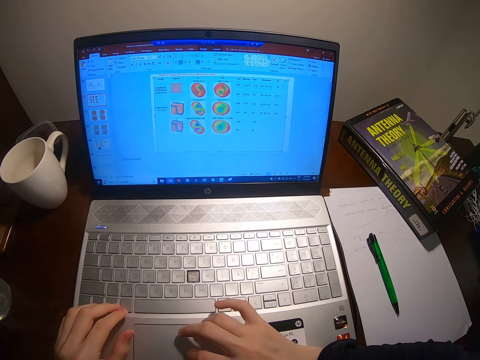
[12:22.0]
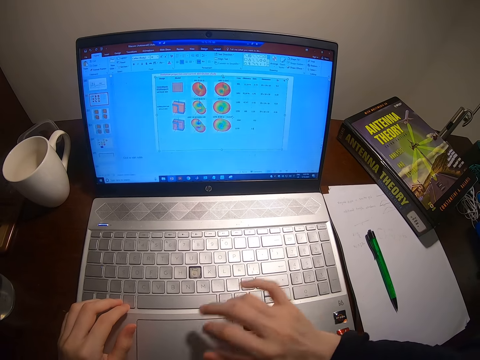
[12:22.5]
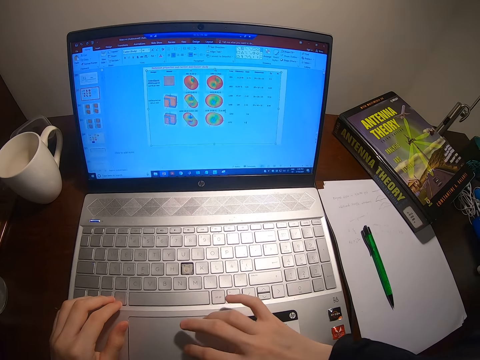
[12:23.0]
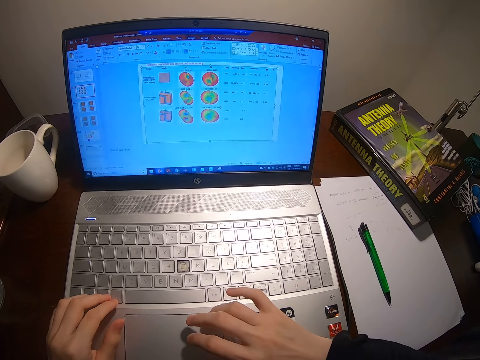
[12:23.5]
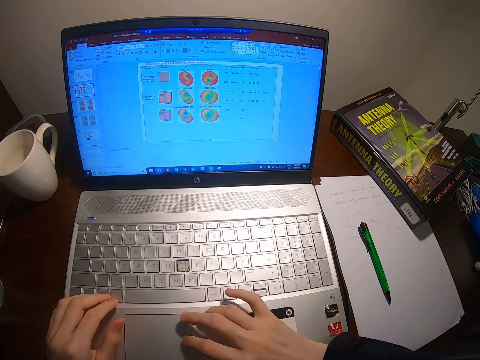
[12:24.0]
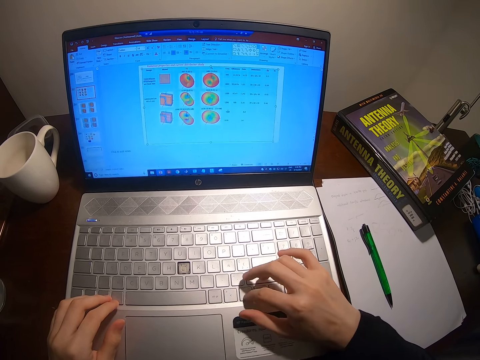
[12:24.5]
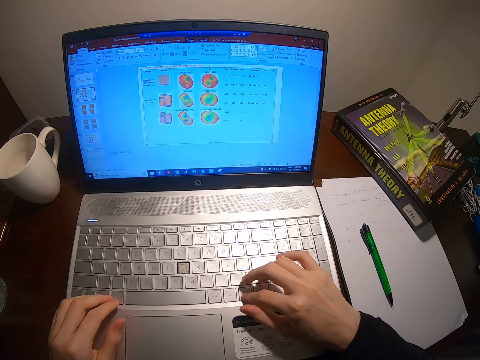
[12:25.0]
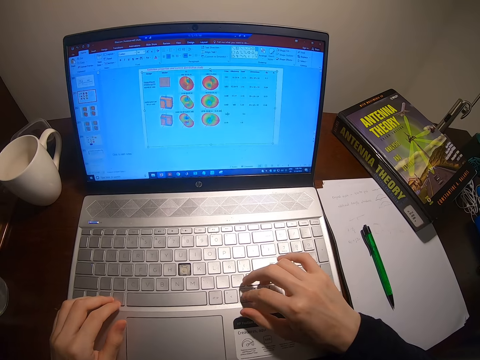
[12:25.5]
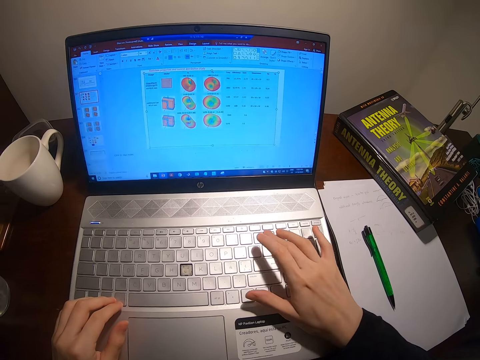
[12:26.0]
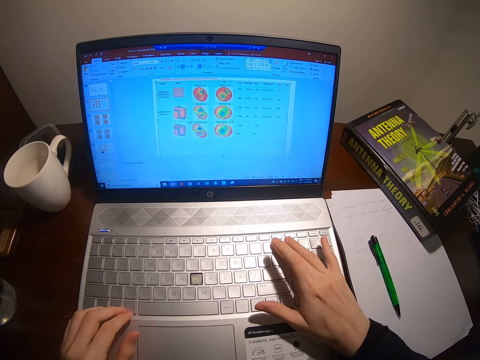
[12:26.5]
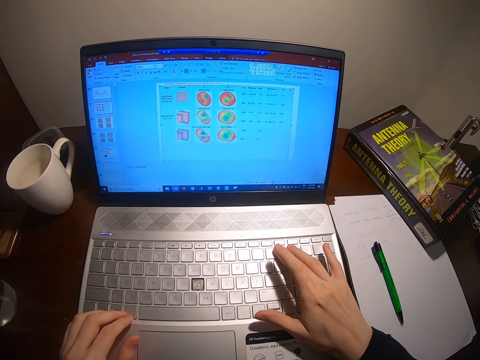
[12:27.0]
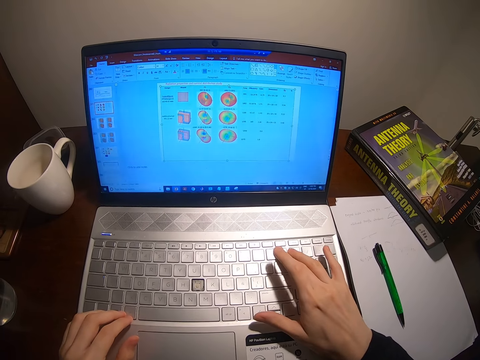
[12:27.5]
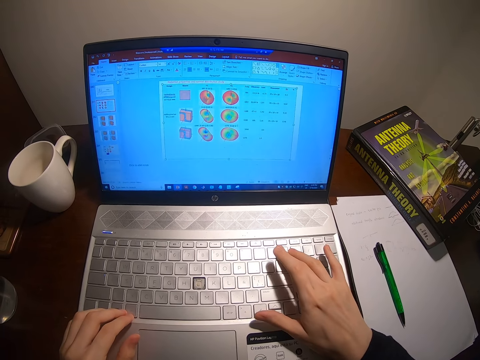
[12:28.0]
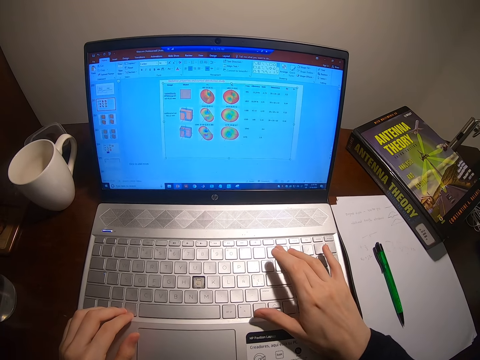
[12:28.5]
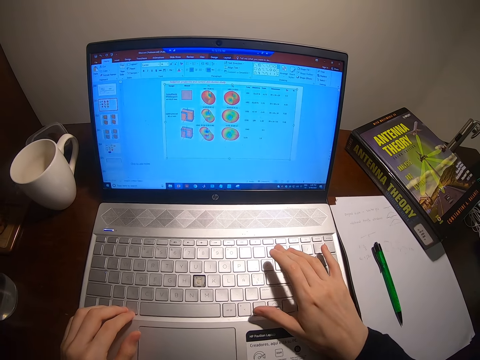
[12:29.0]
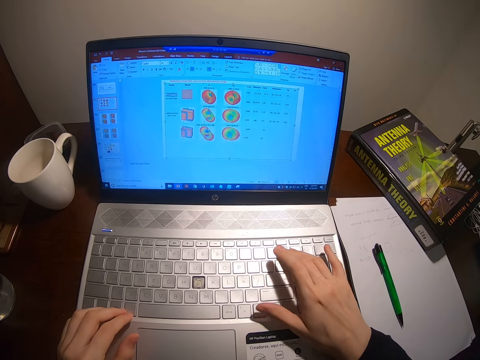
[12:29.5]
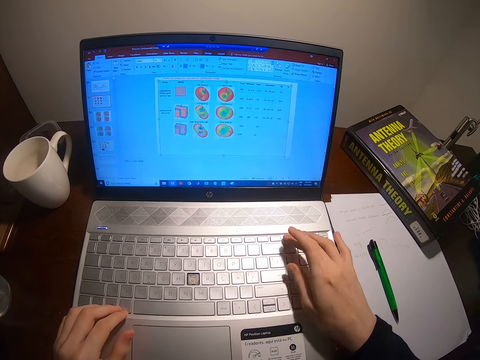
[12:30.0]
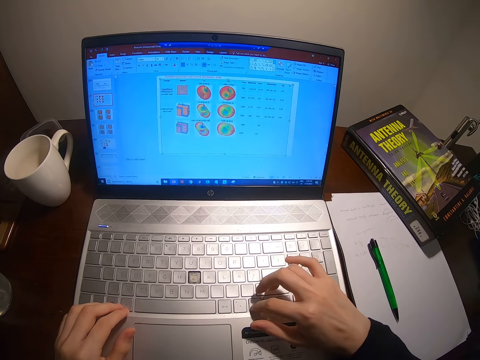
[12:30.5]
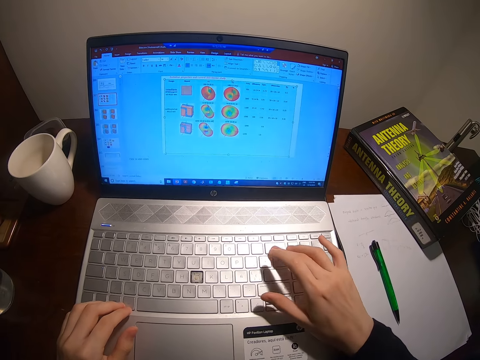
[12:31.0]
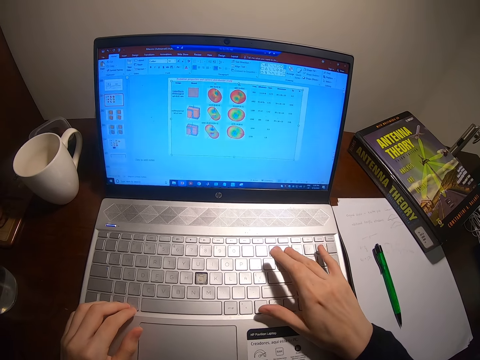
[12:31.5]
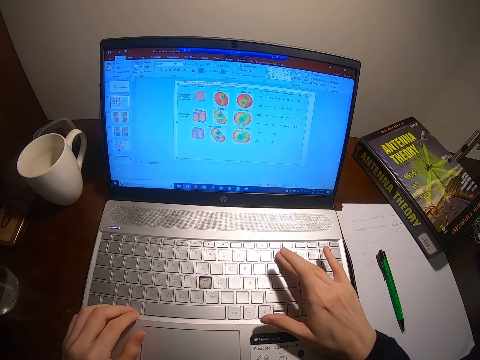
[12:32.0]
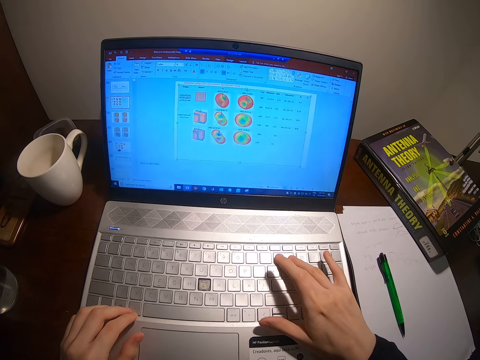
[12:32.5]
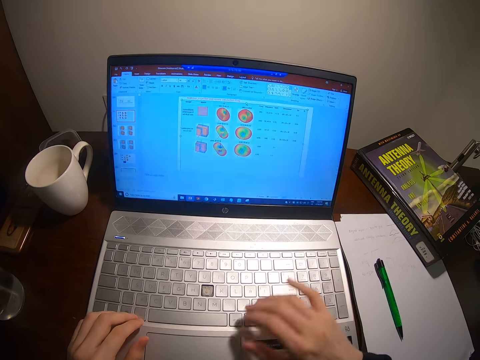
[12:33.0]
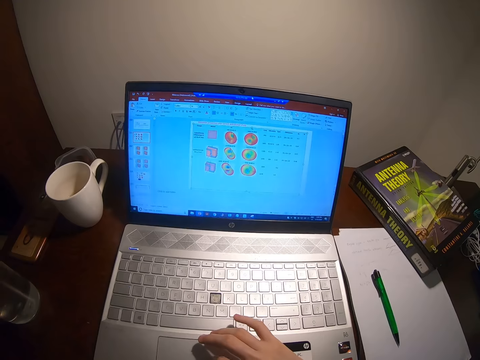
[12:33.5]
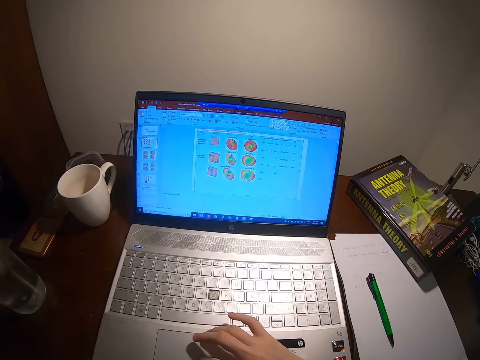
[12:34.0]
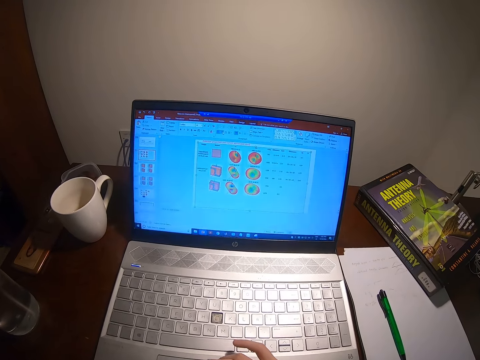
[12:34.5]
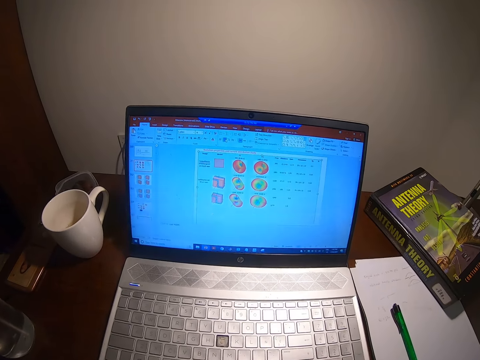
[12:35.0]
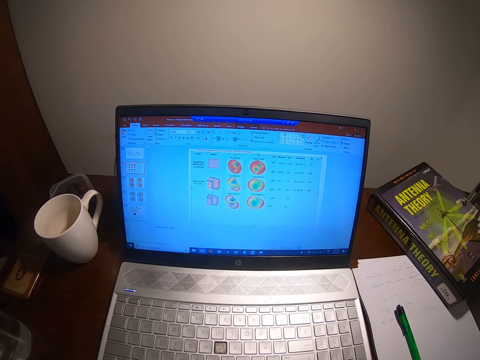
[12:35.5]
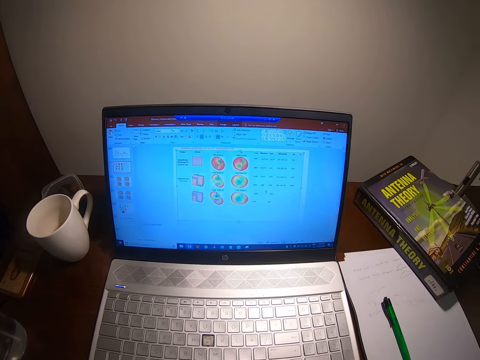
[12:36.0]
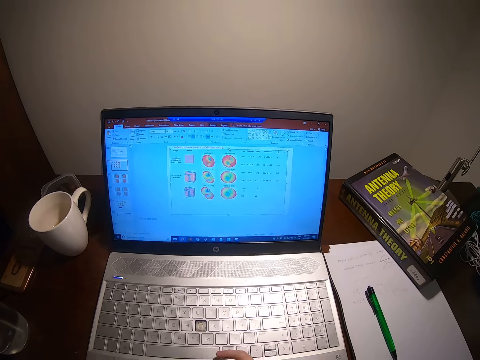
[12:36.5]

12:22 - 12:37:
The camera wearer types.

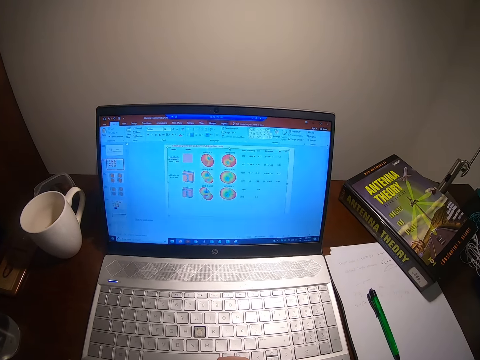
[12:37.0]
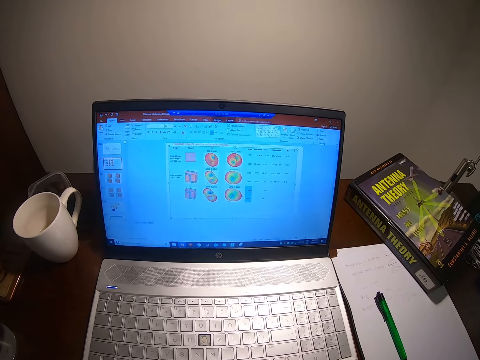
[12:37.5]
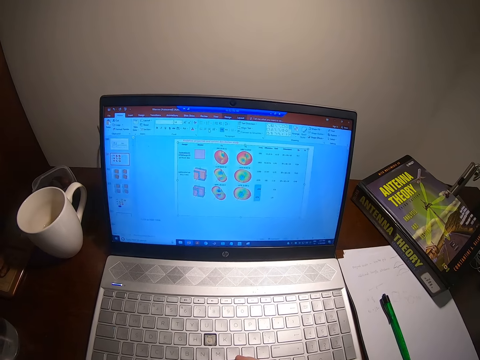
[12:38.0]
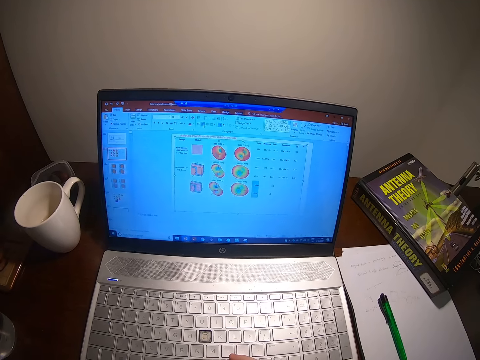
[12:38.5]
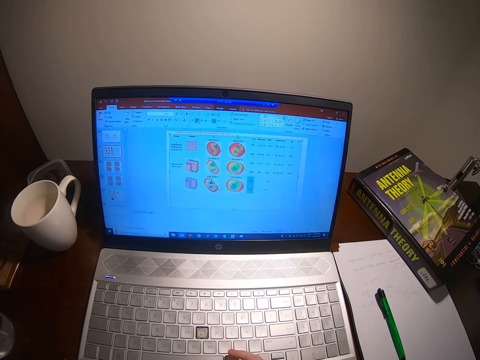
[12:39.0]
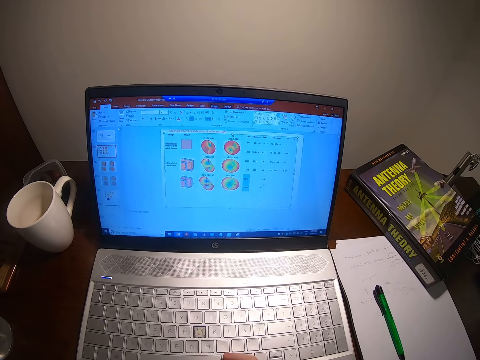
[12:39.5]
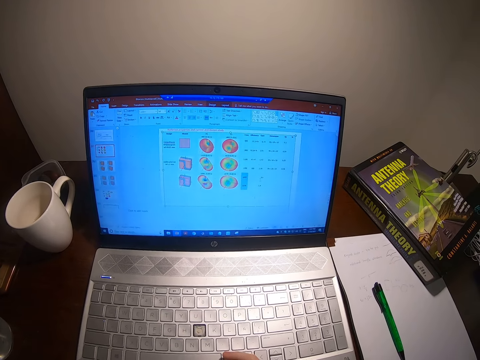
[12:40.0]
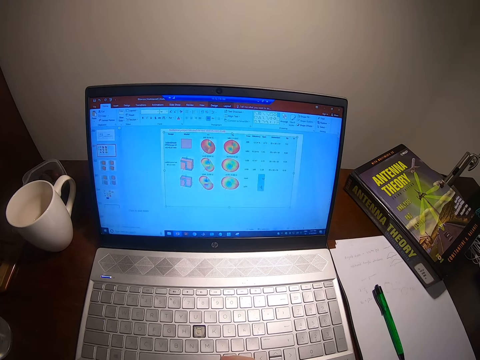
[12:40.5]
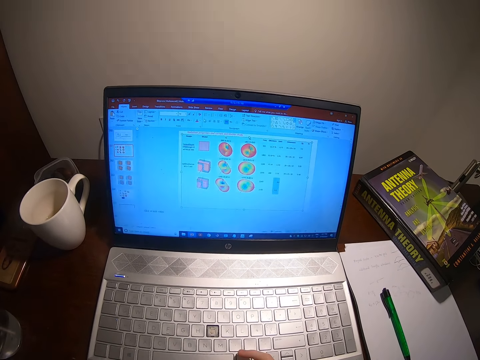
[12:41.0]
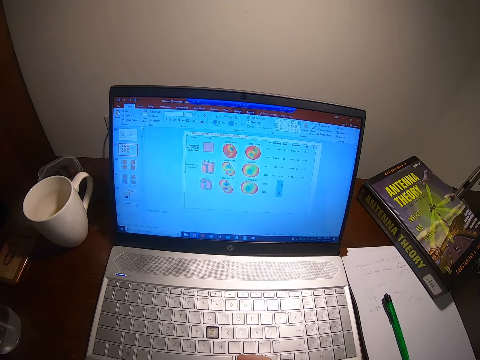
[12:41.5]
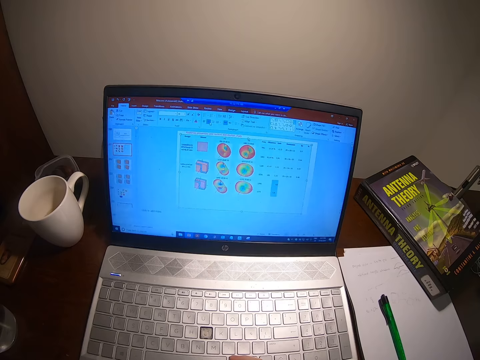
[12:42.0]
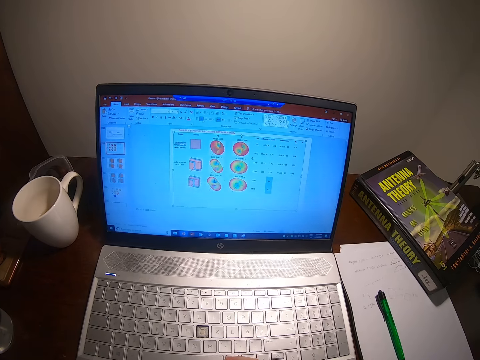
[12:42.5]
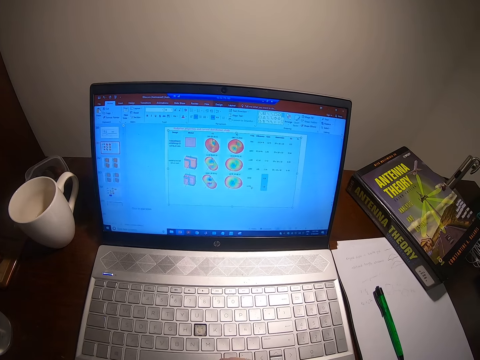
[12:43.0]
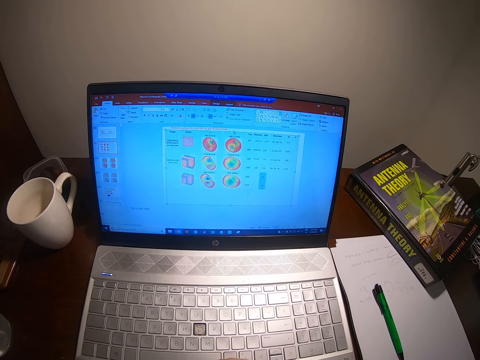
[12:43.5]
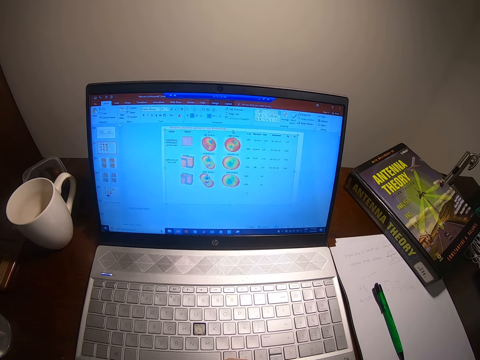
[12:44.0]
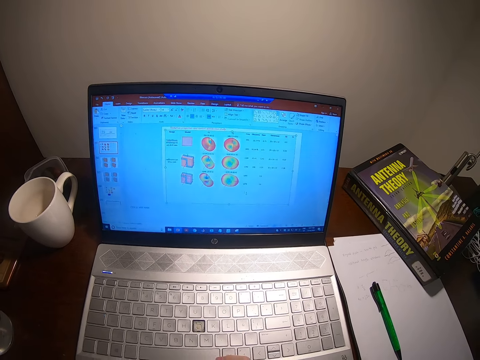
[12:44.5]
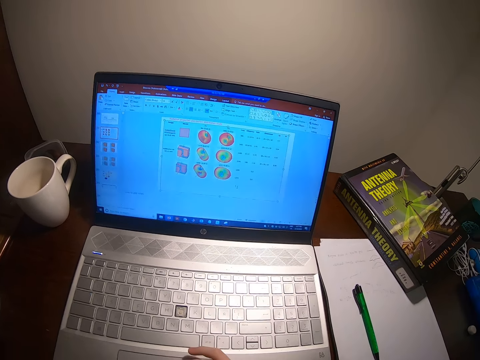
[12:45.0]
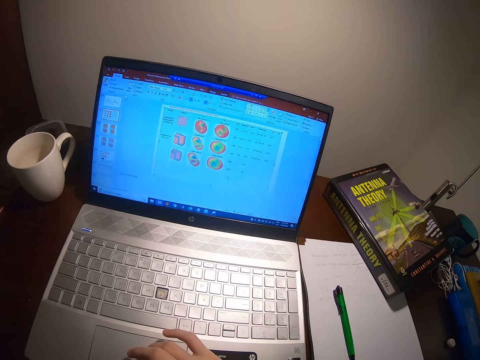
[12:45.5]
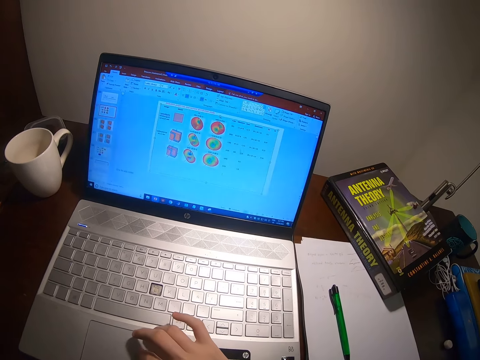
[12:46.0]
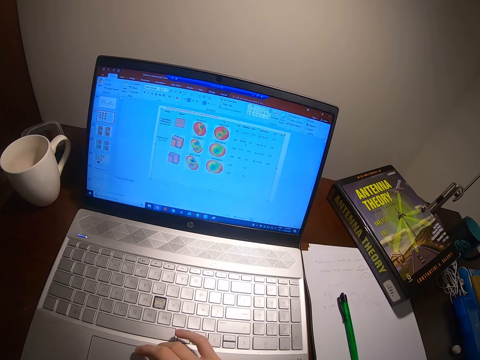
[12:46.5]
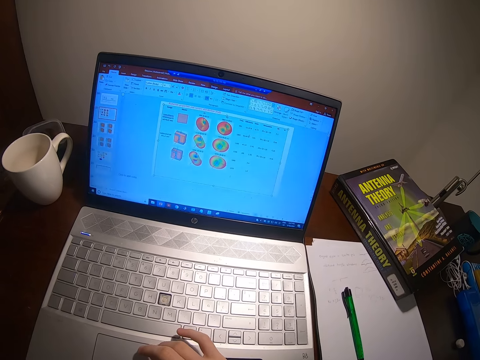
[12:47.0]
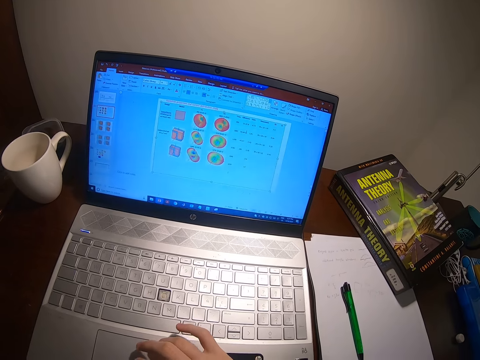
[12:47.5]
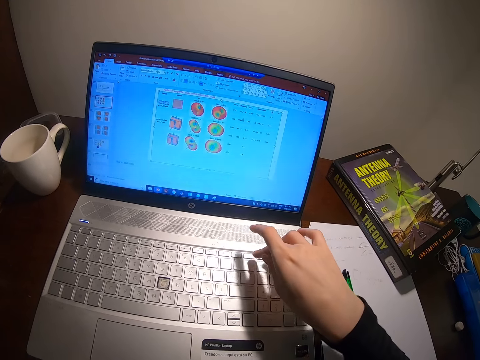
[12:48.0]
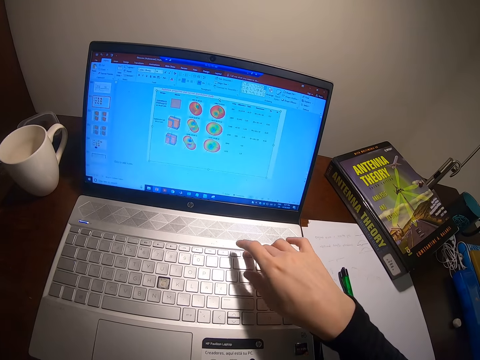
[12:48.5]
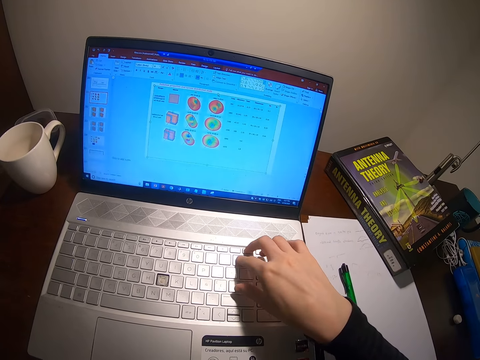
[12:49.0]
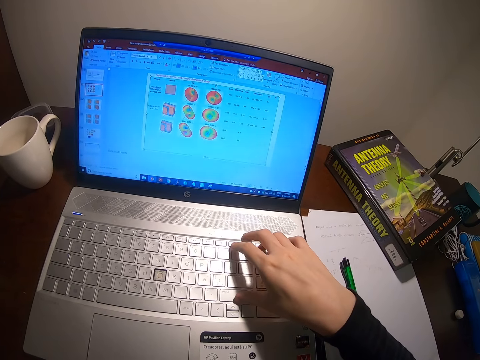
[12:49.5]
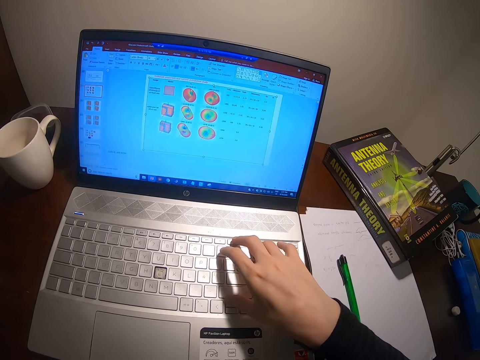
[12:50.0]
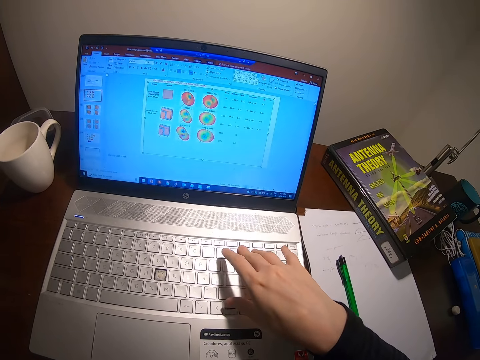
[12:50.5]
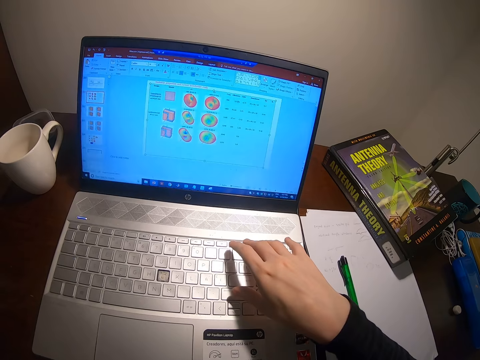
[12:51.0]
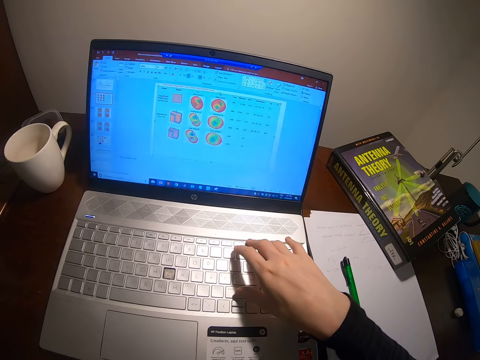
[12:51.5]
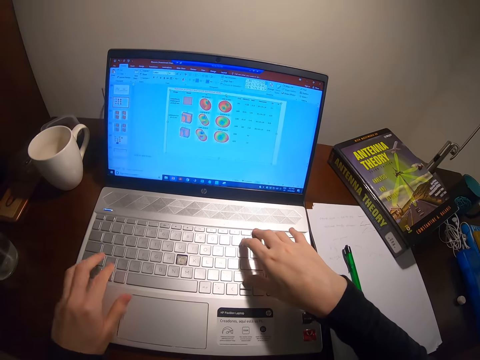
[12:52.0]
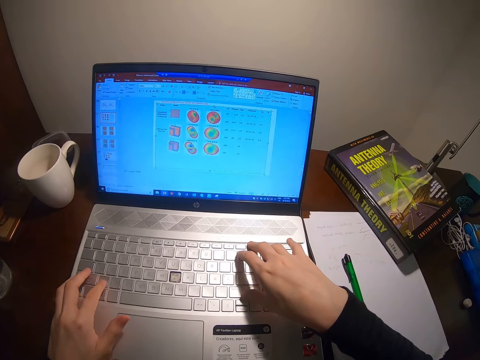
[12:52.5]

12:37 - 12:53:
The camera wearer scrolls the laptop. They type.
